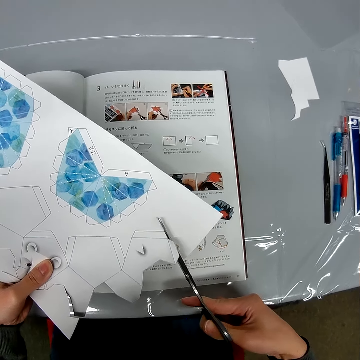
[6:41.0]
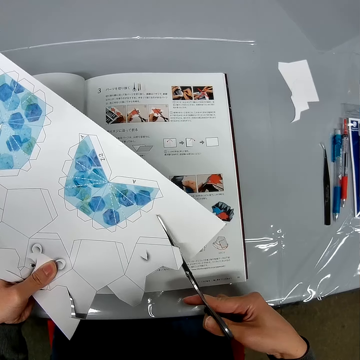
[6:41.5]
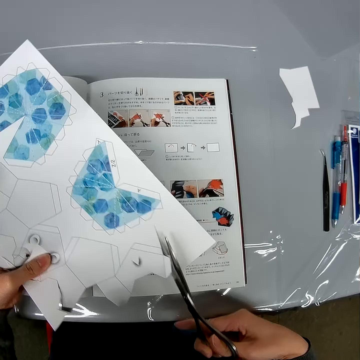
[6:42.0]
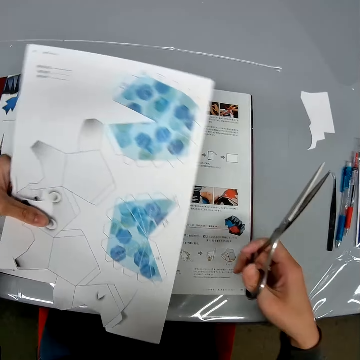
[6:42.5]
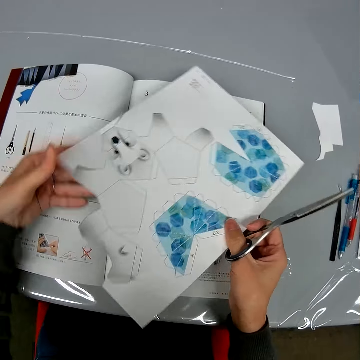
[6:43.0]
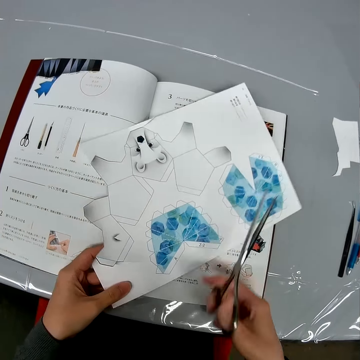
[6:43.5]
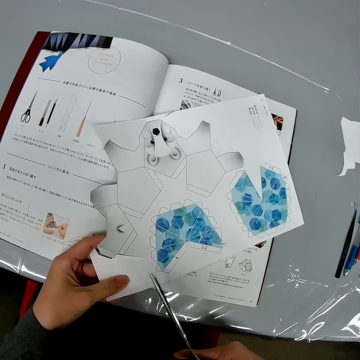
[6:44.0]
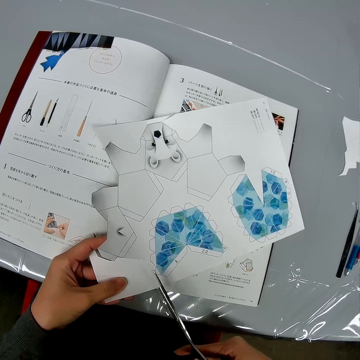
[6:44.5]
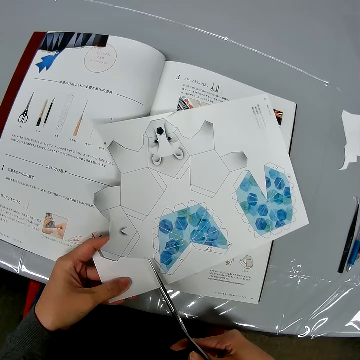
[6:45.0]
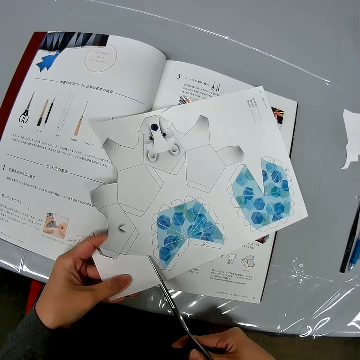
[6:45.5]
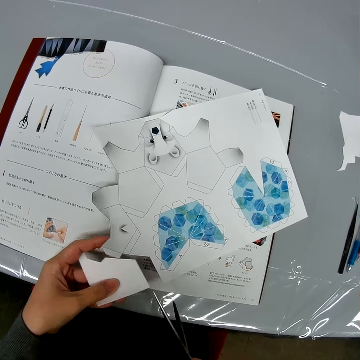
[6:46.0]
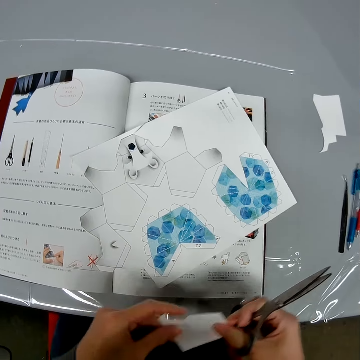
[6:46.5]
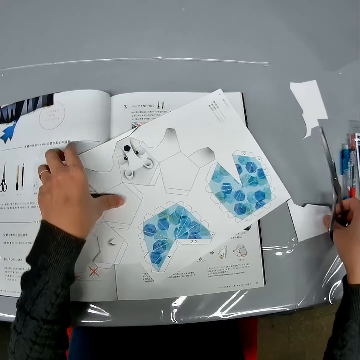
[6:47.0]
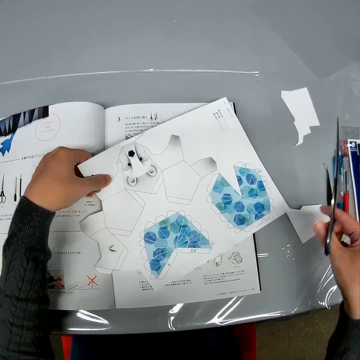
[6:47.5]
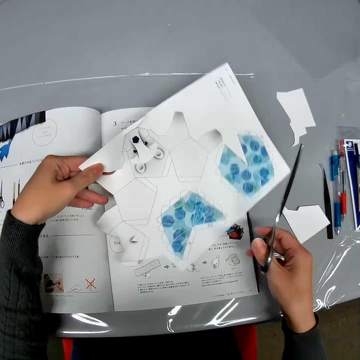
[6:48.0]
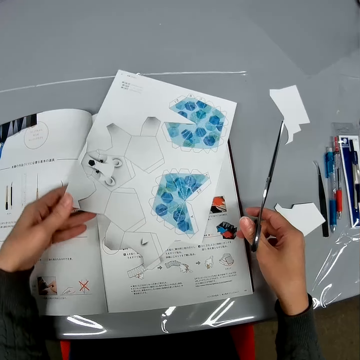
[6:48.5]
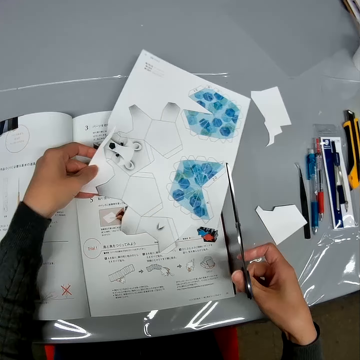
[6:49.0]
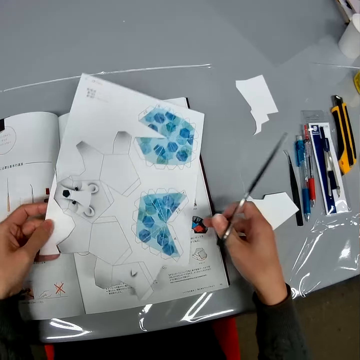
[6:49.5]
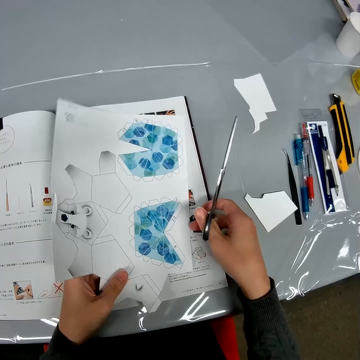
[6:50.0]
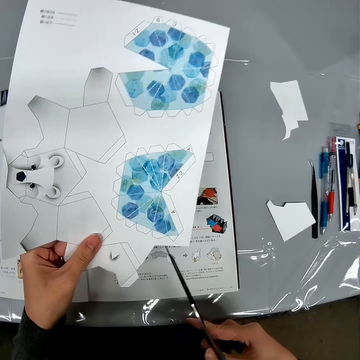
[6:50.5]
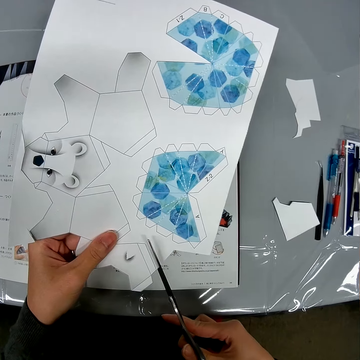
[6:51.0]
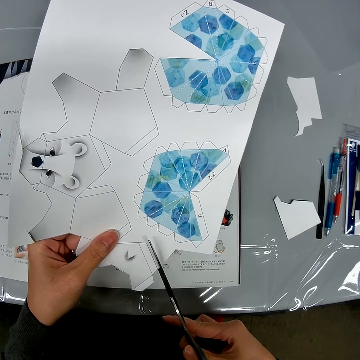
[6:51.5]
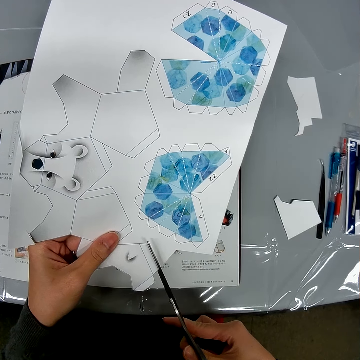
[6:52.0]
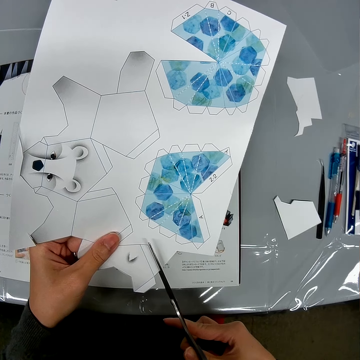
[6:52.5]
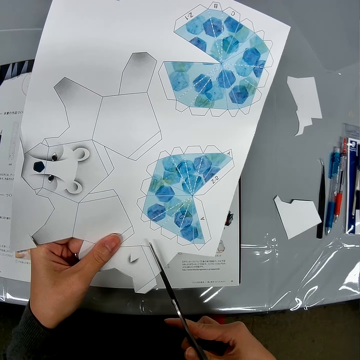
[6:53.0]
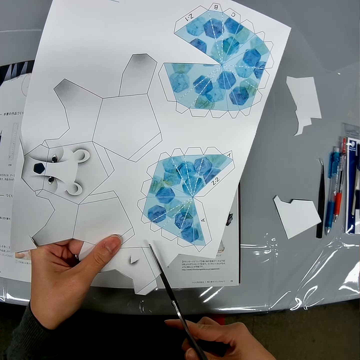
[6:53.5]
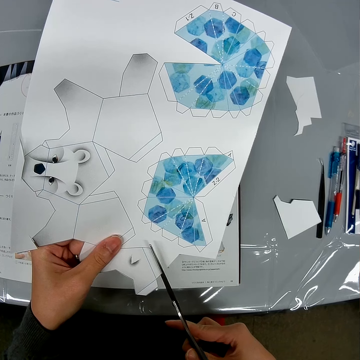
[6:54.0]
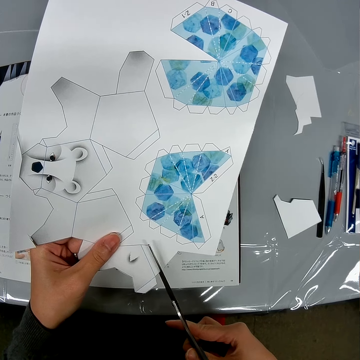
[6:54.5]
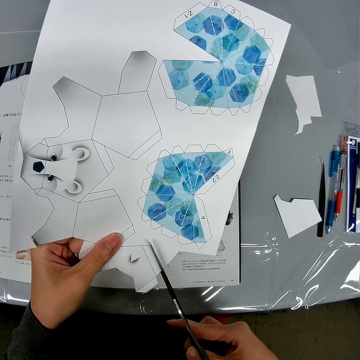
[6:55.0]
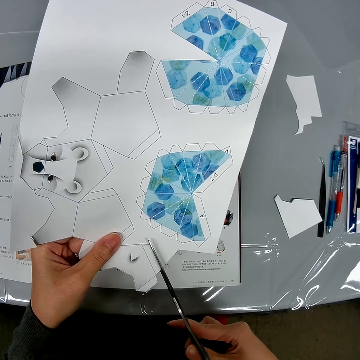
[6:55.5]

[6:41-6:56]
The camera wearer turns the craft paper. He cuts the craft paper with a pair of scissors. He holds a piece of paper. He picks up the piece of paper from the table. He puts the piece of paper on the table. He turns the craft paper. He lifts the craft paper. He cuts the piece of paper in his left hand with the scissors.

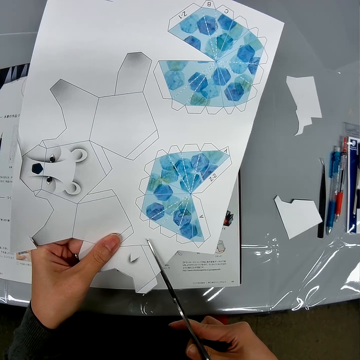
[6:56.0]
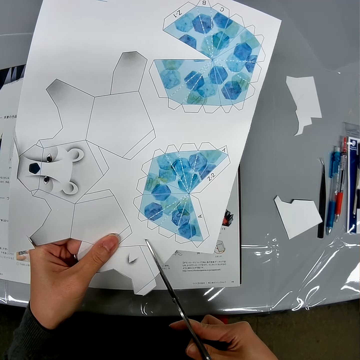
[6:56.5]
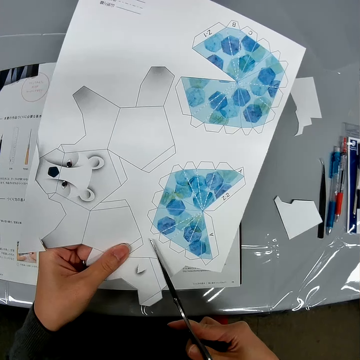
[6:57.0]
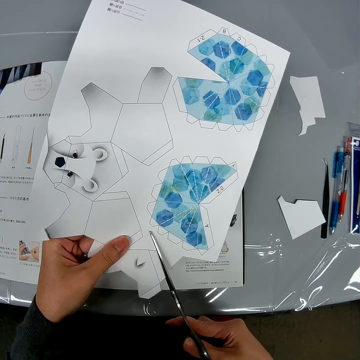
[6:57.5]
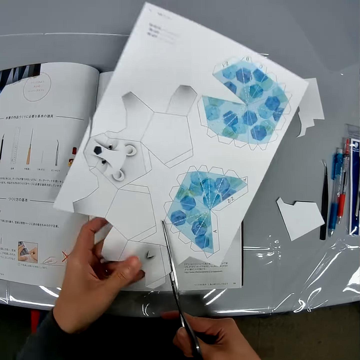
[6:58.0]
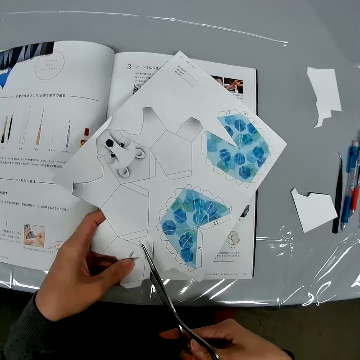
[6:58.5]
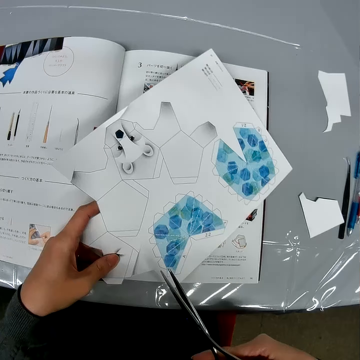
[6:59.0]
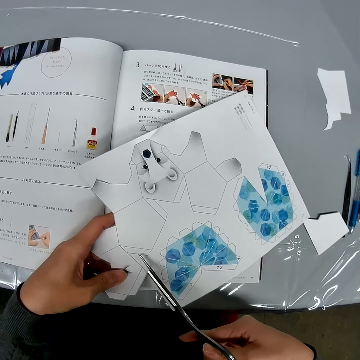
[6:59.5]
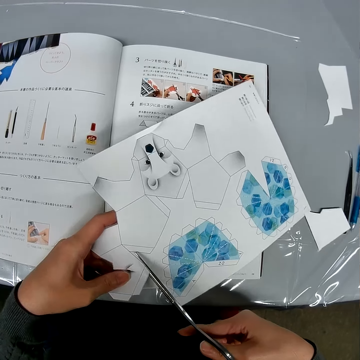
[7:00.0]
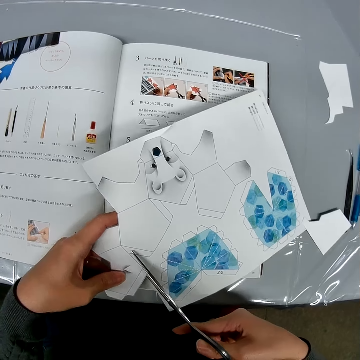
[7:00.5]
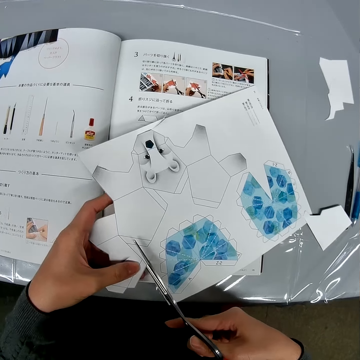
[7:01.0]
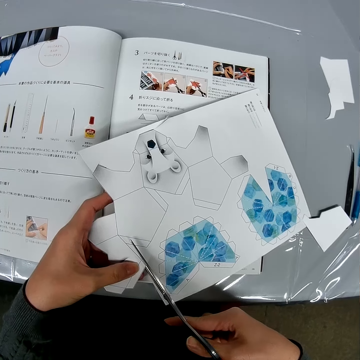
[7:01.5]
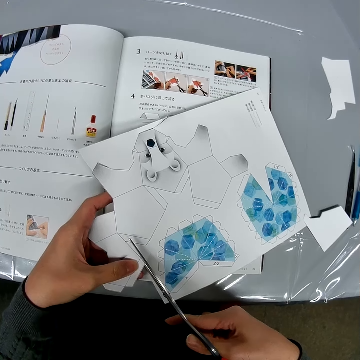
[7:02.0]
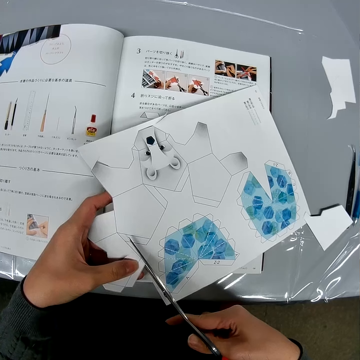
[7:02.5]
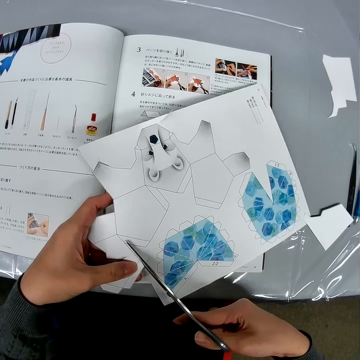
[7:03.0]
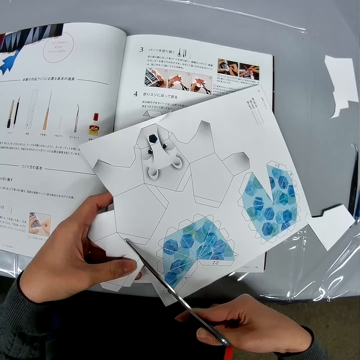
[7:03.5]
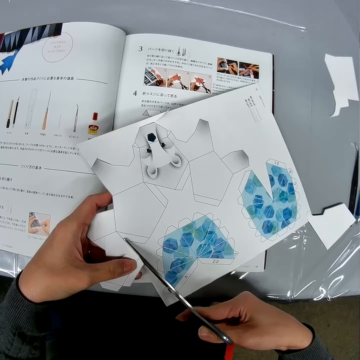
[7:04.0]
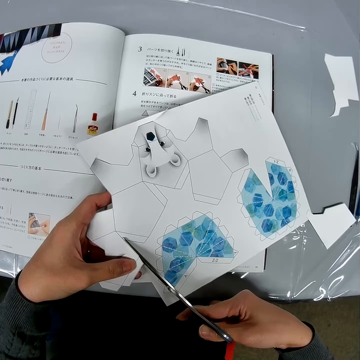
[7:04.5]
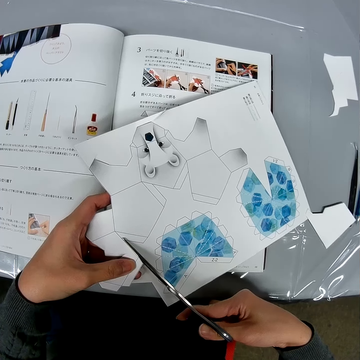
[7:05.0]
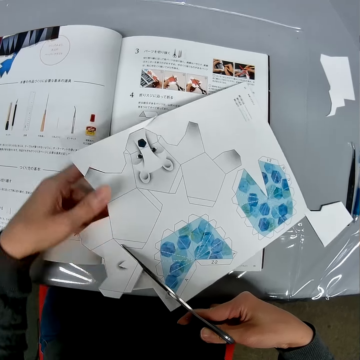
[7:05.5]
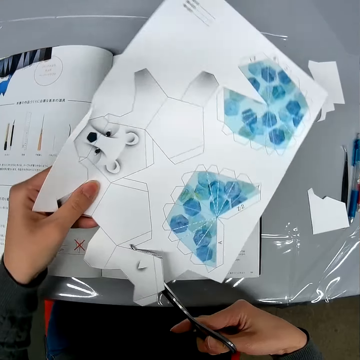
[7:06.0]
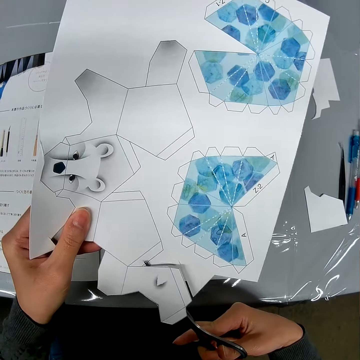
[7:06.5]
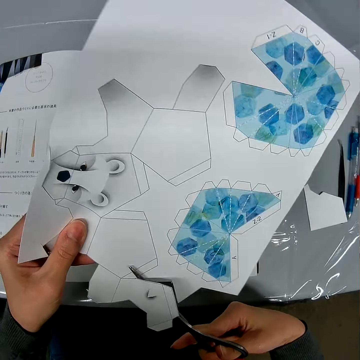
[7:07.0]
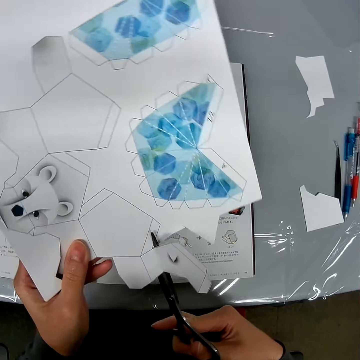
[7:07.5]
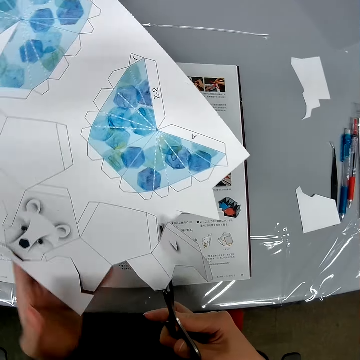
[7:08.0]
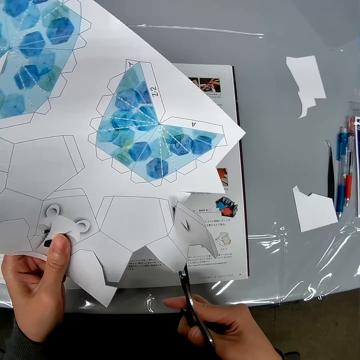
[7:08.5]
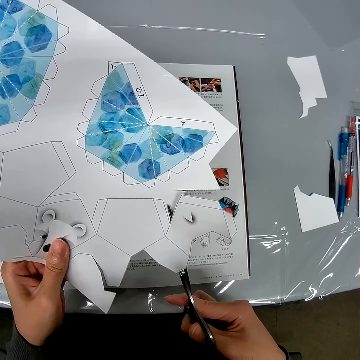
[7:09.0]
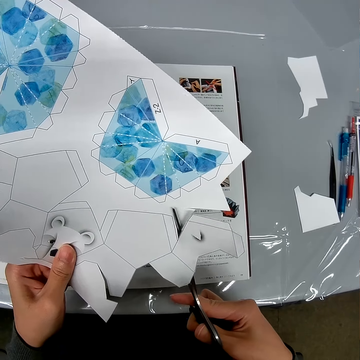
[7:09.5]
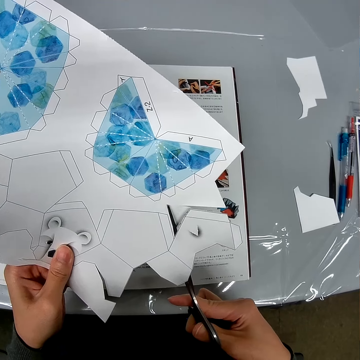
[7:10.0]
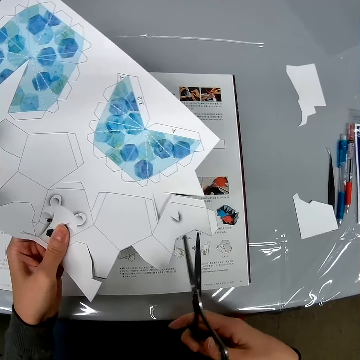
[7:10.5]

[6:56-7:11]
The camera wearer lowers the craft paper to the book. They cut the craft paper with a pair of scissors. They turn the craft paper. They cut the craft paper with the pair of scissors. They turn the craft paper. They cut the craft paper with the pair of scissors.

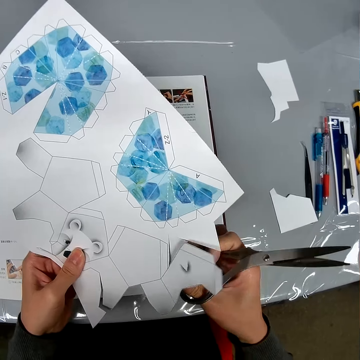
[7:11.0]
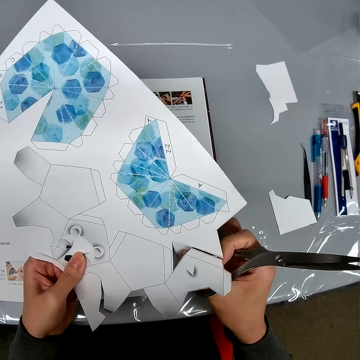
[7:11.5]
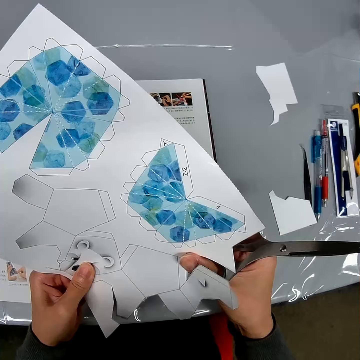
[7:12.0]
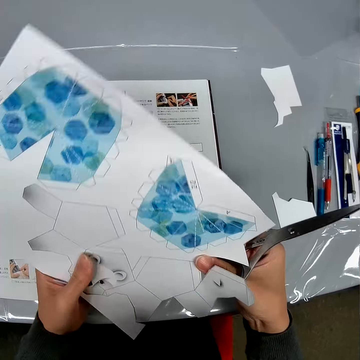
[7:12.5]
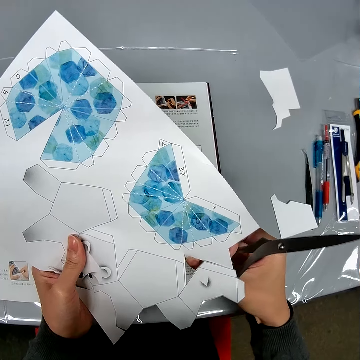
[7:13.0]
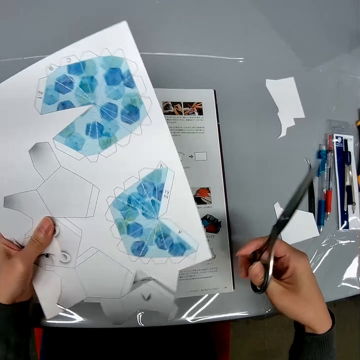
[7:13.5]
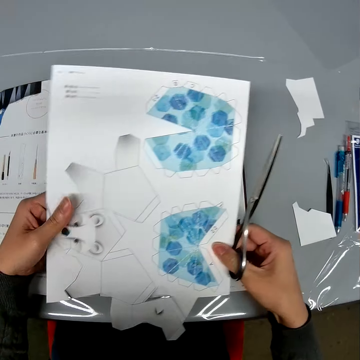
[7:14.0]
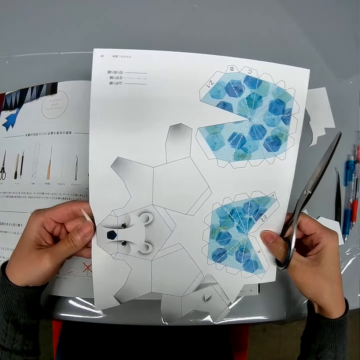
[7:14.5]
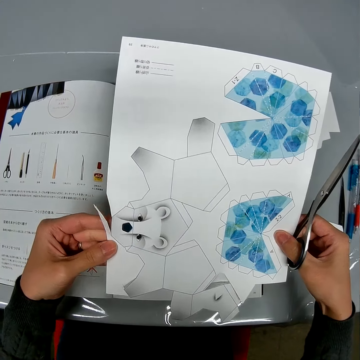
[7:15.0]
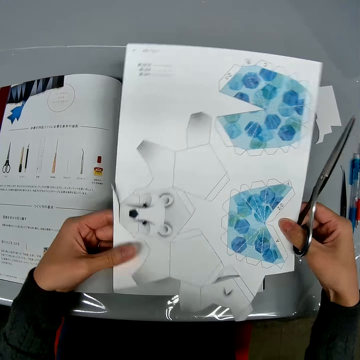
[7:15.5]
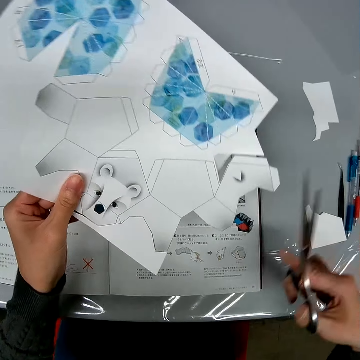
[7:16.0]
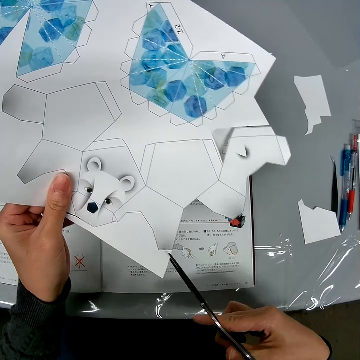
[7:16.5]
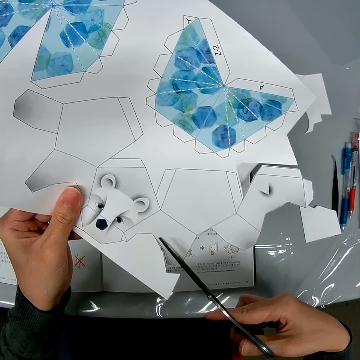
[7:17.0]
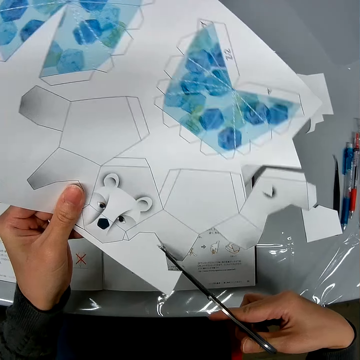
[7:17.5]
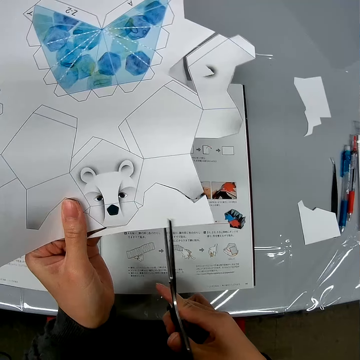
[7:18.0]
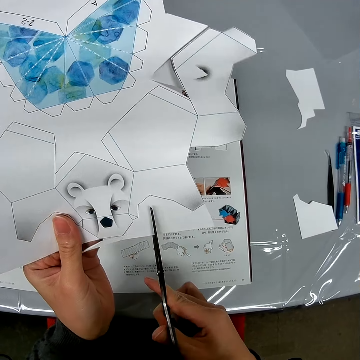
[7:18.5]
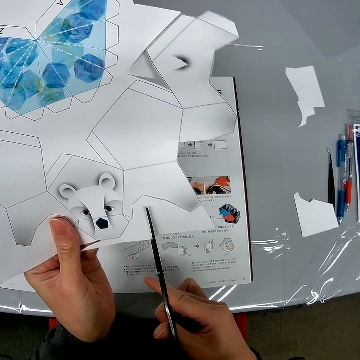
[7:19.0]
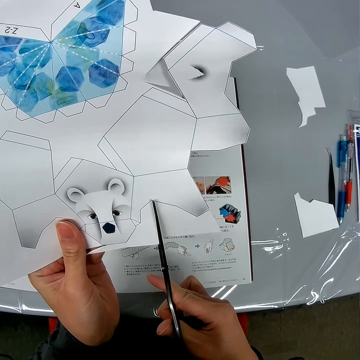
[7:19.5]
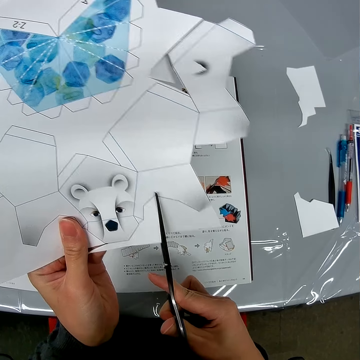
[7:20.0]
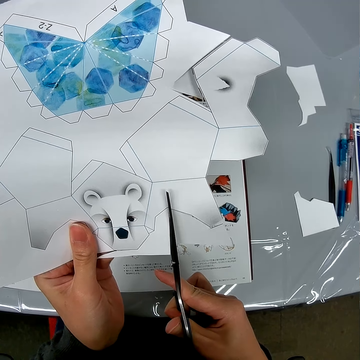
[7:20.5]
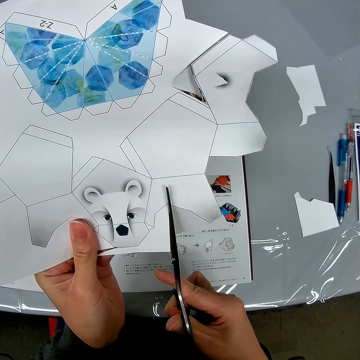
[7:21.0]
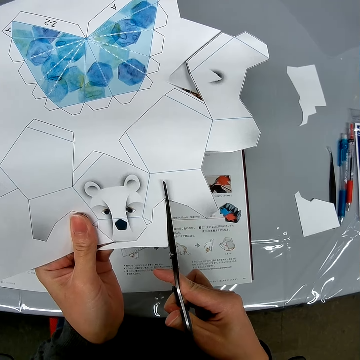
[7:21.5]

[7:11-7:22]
The camera wearer pulls a piece of paper from the craft paper. They hold the craft paper. They turn the craft paper. They cut the craft paper with a pair of scissors.
